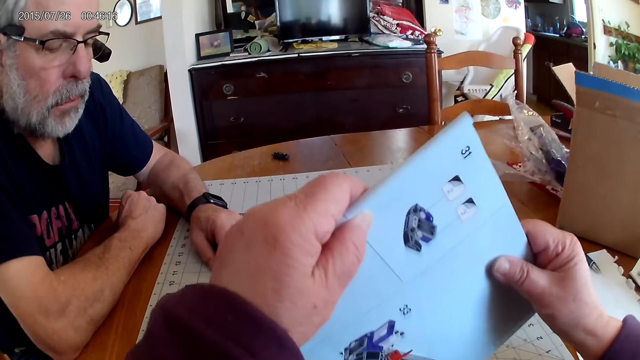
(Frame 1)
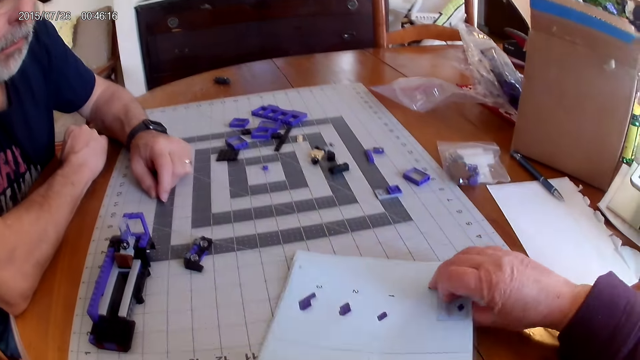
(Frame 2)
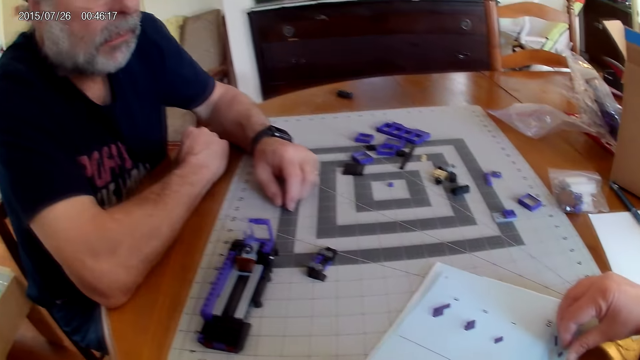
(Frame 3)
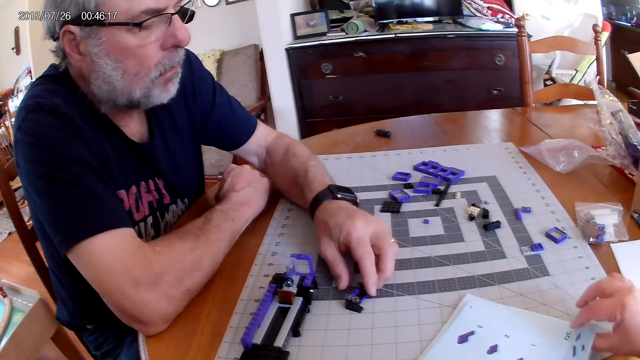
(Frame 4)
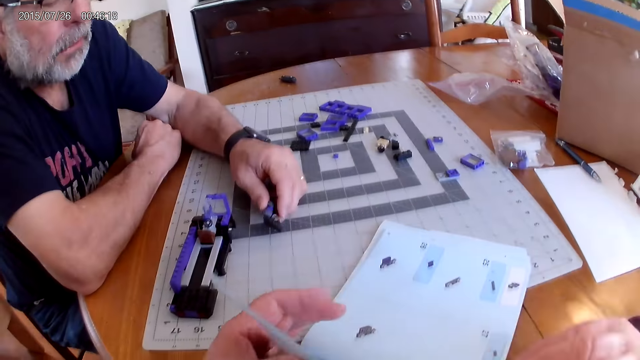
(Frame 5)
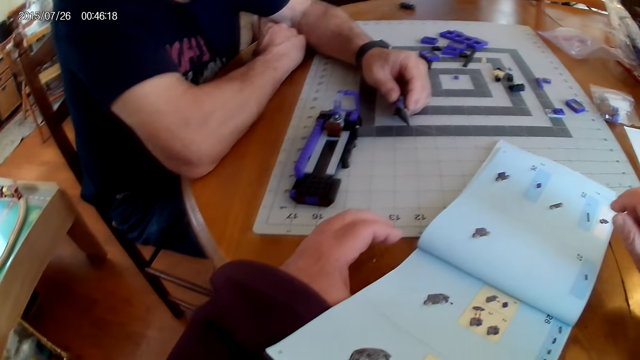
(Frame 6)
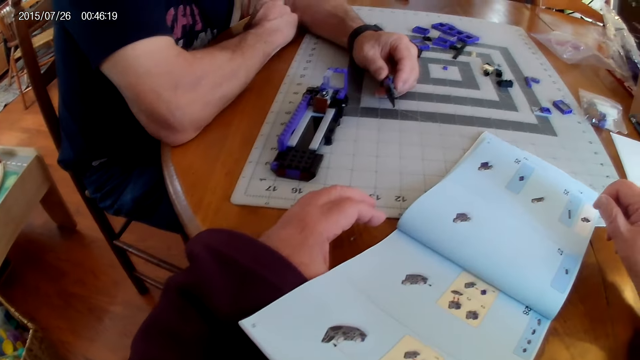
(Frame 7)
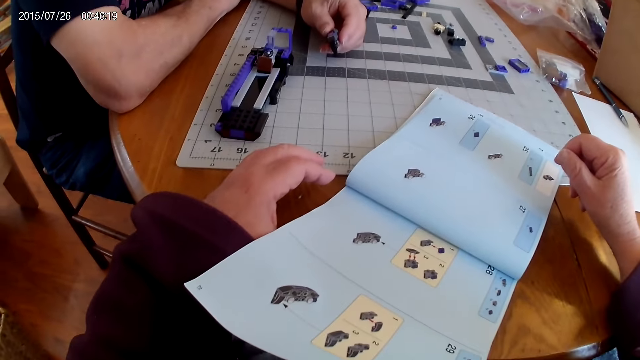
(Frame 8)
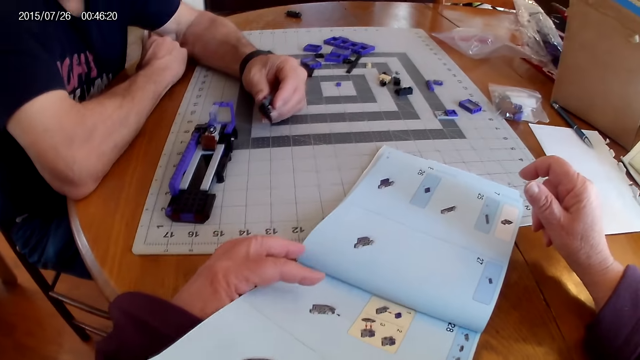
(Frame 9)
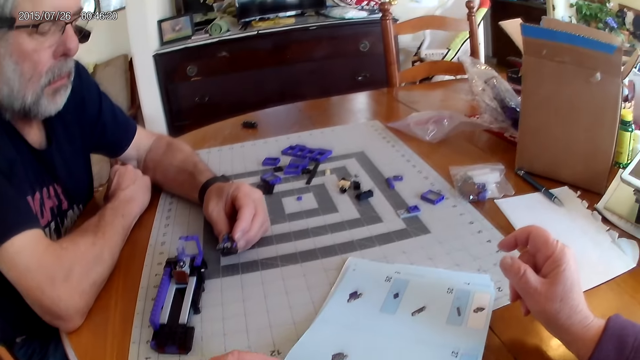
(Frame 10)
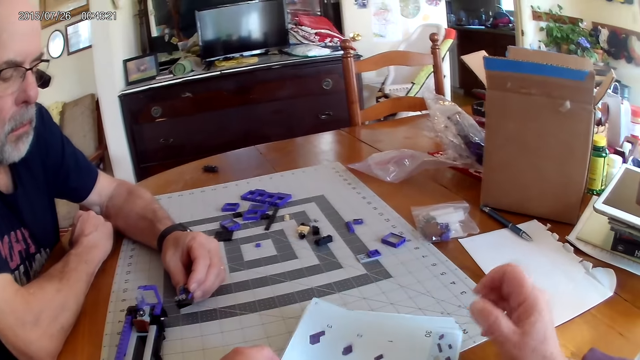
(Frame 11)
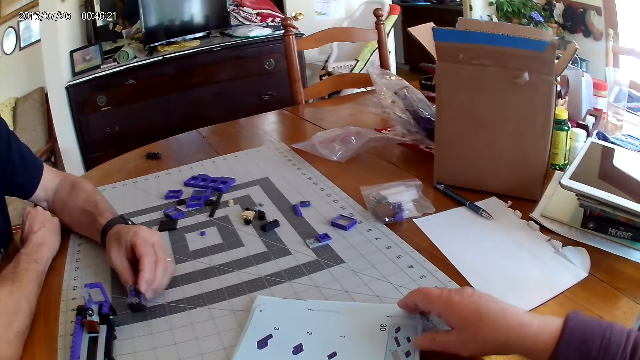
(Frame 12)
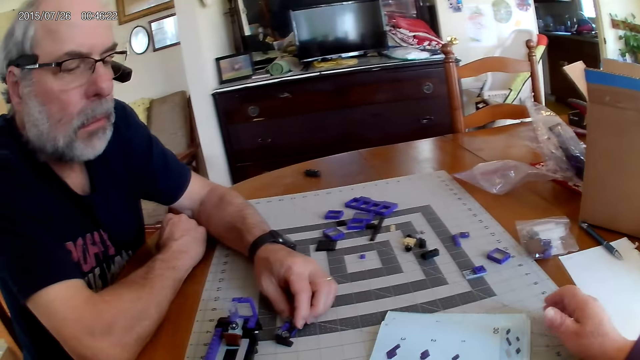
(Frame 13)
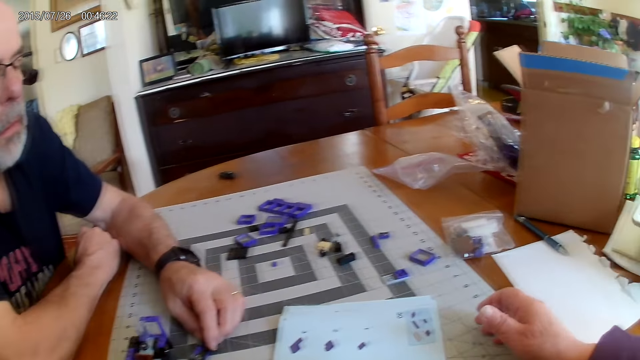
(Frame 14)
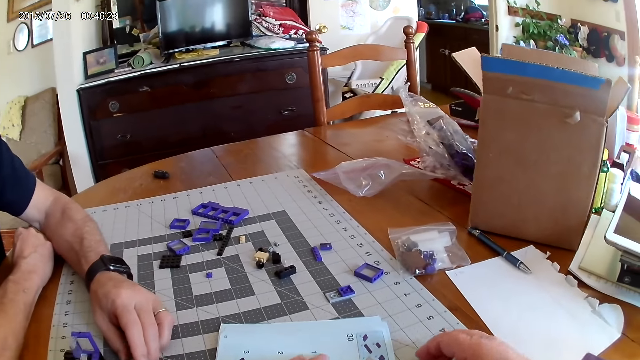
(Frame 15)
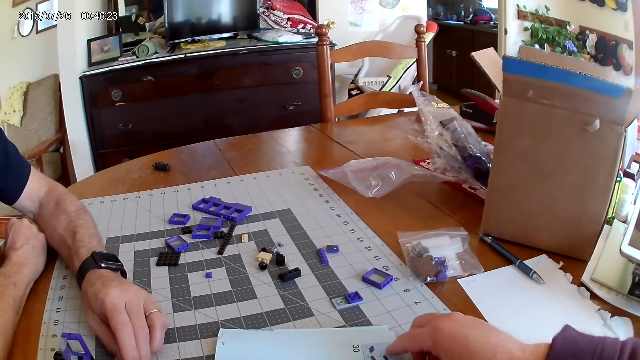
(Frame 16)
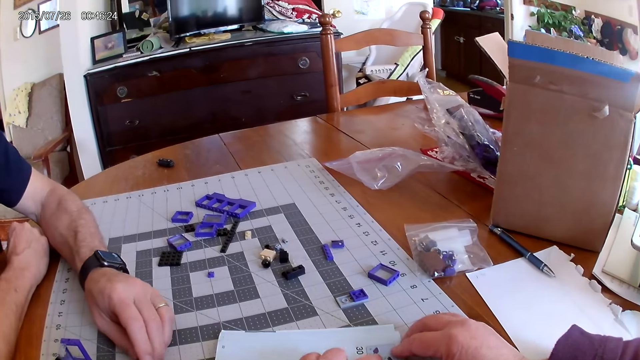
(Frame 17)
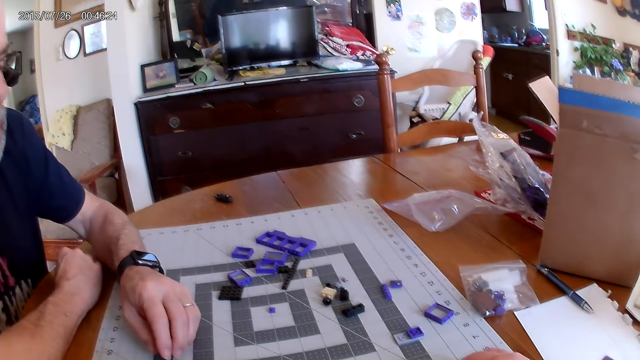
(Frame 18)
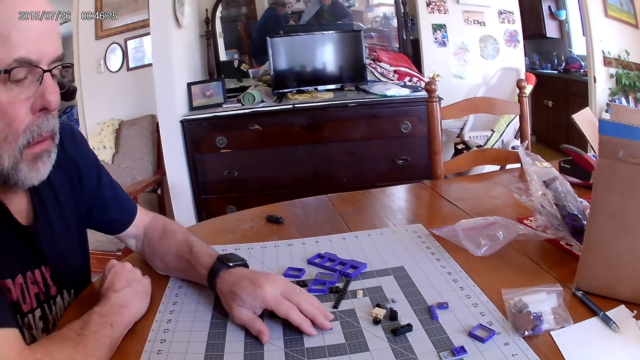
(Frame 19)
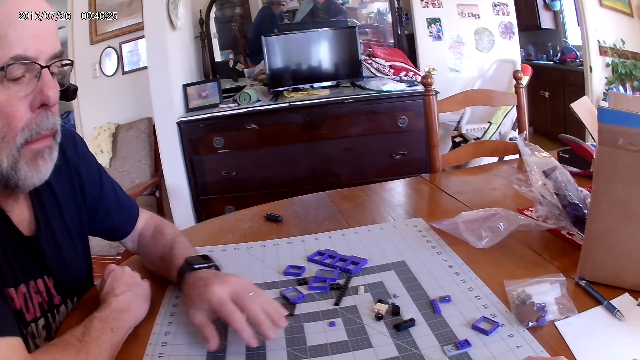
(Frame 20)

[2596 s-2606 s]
The camera wearer turns the instructional manual book. They lift up the catalogue and put the catalogue on the table. They open the next page on the instructional manual book. They look at the instructional manual book.

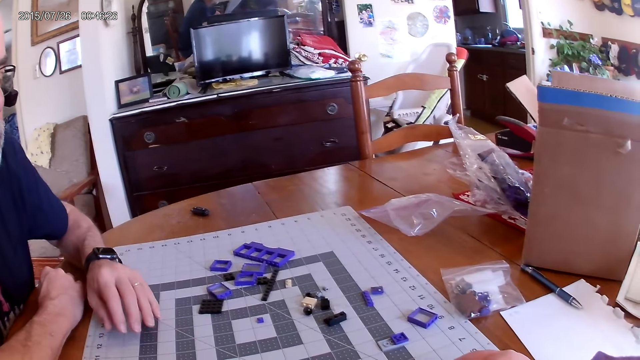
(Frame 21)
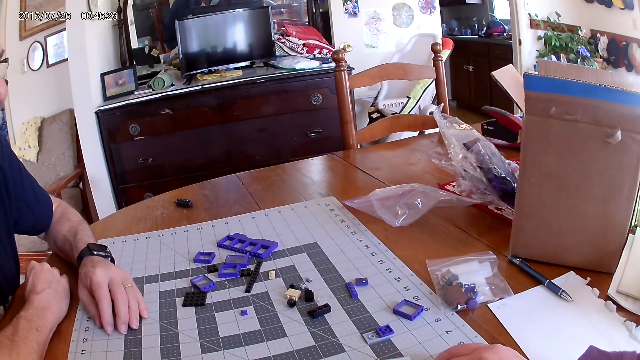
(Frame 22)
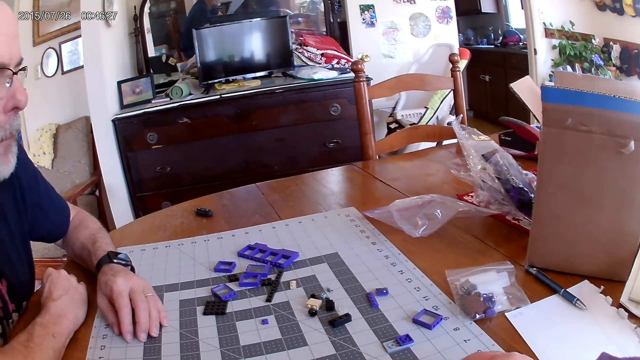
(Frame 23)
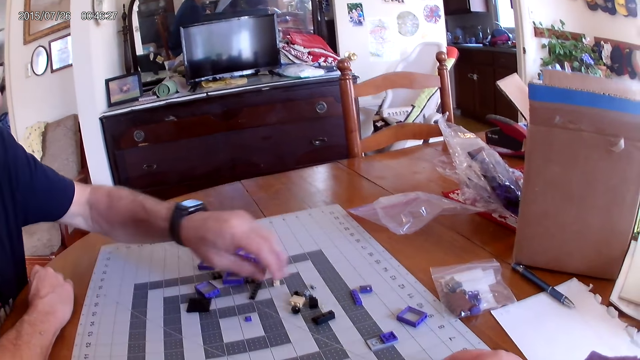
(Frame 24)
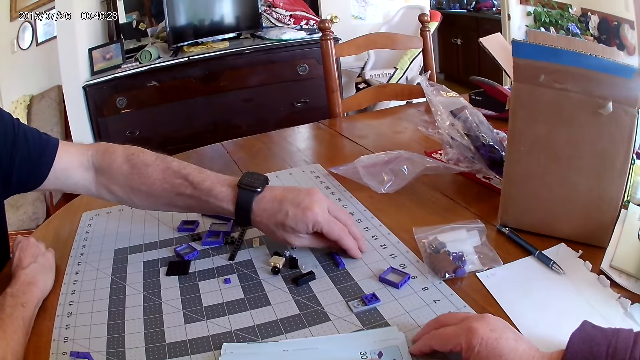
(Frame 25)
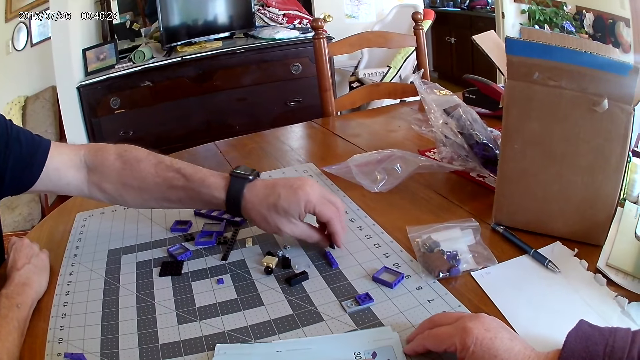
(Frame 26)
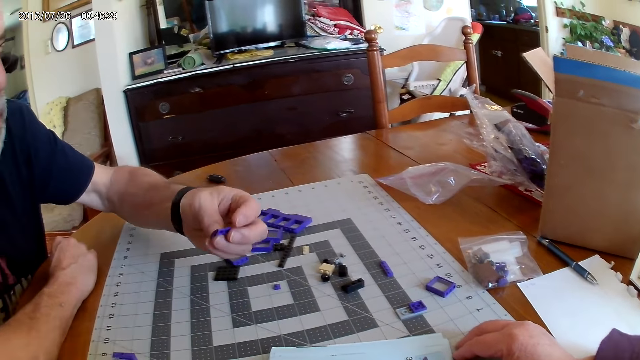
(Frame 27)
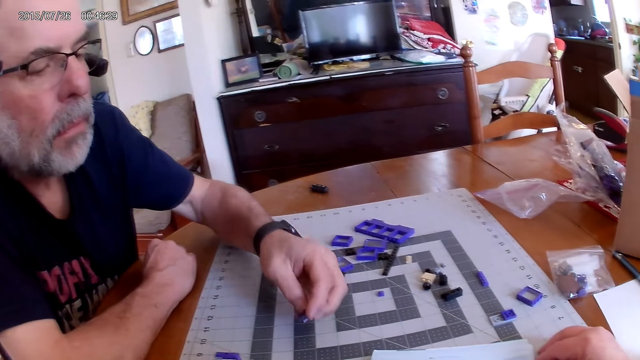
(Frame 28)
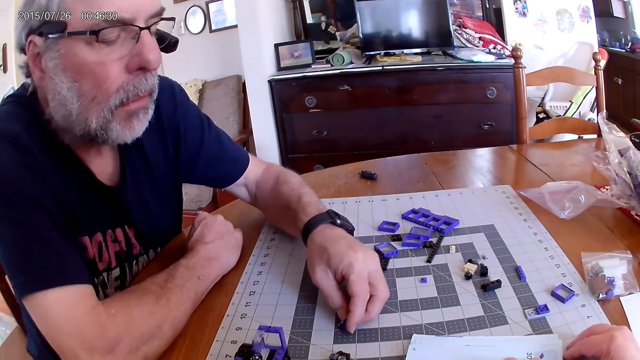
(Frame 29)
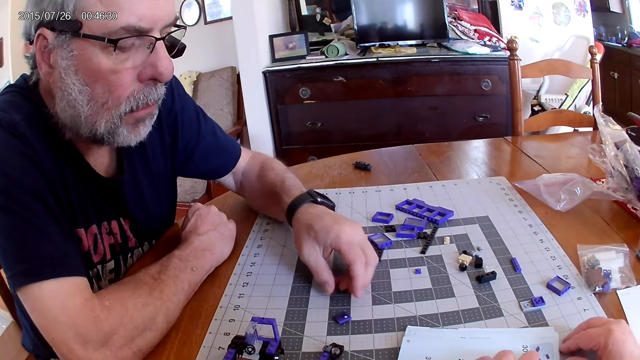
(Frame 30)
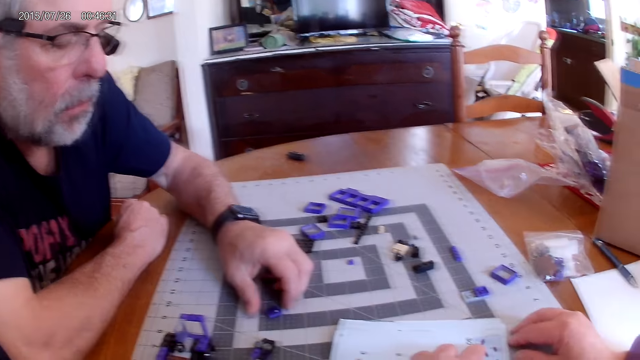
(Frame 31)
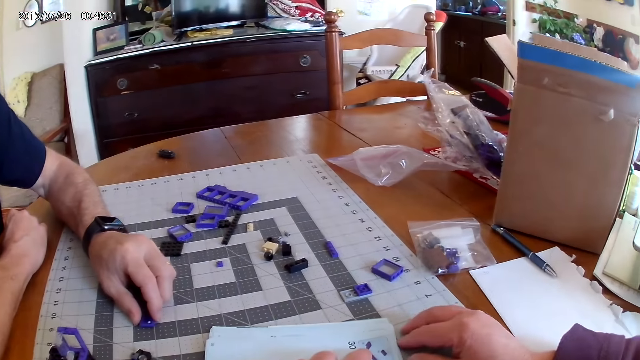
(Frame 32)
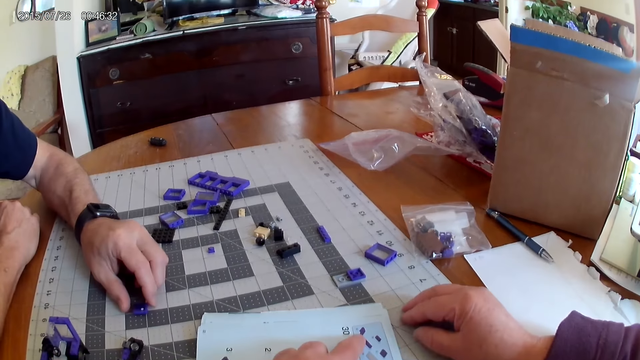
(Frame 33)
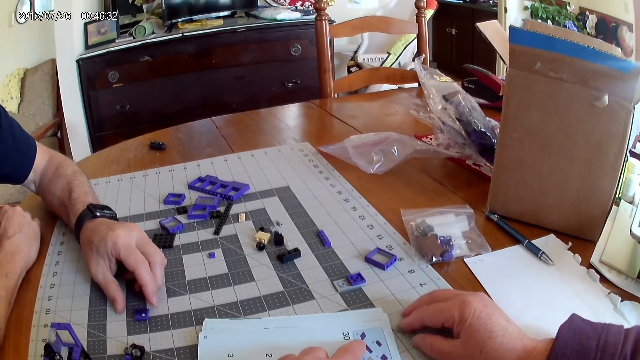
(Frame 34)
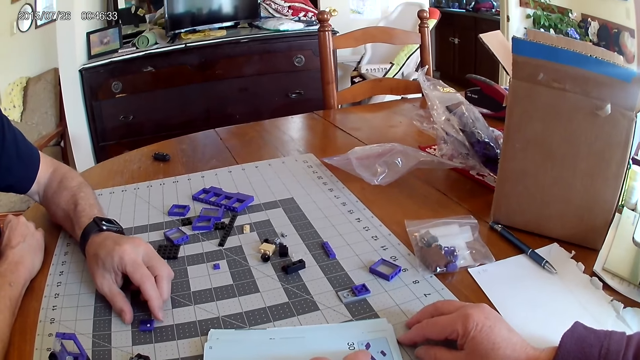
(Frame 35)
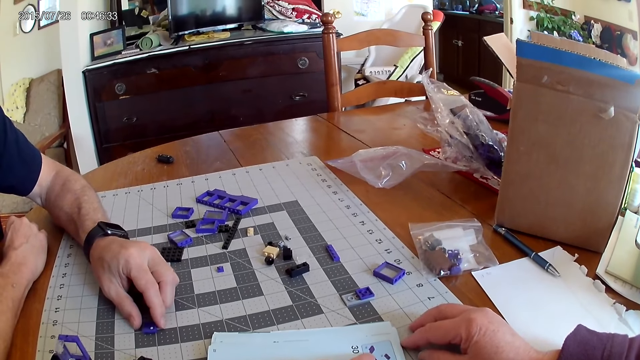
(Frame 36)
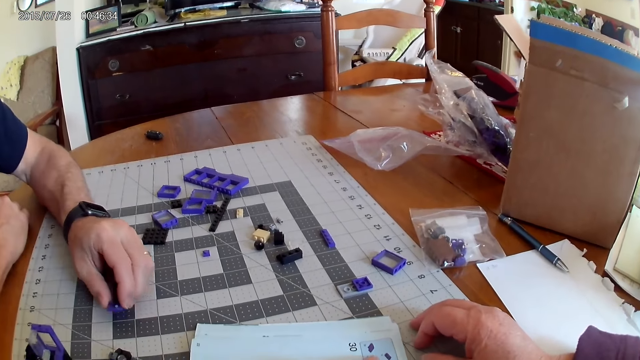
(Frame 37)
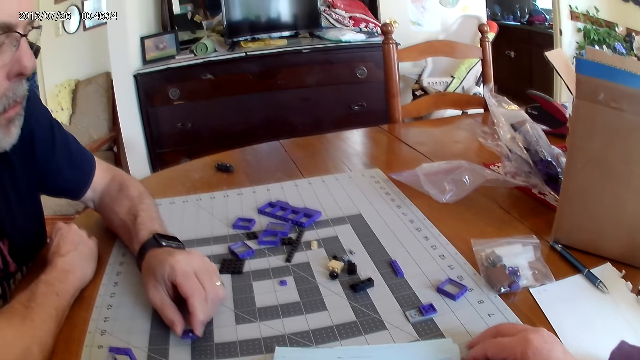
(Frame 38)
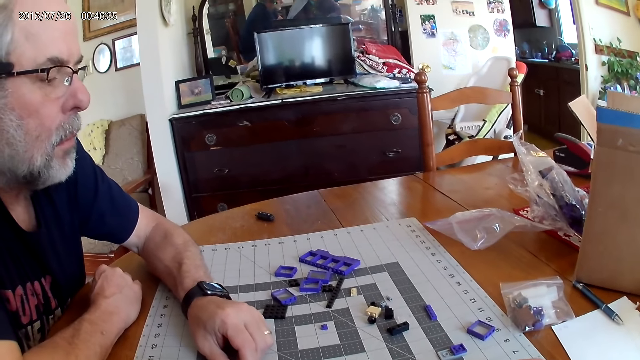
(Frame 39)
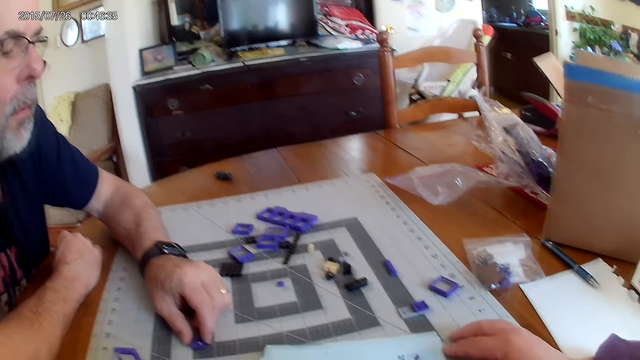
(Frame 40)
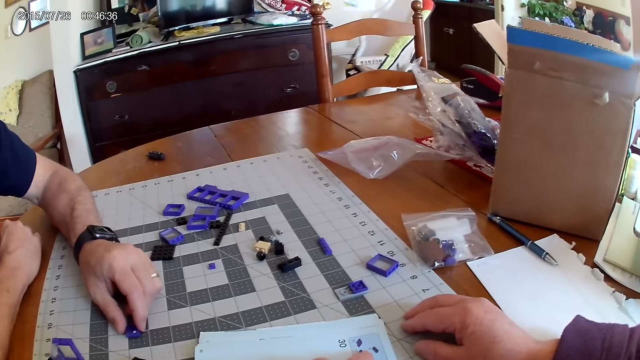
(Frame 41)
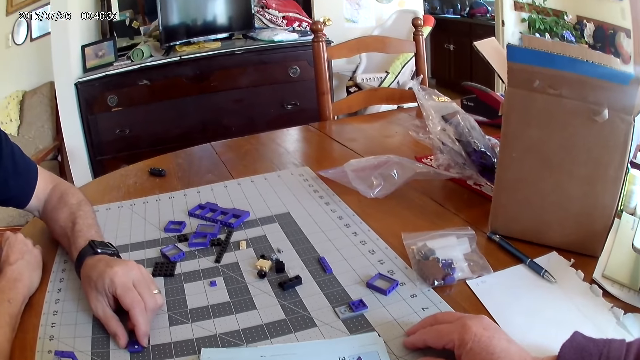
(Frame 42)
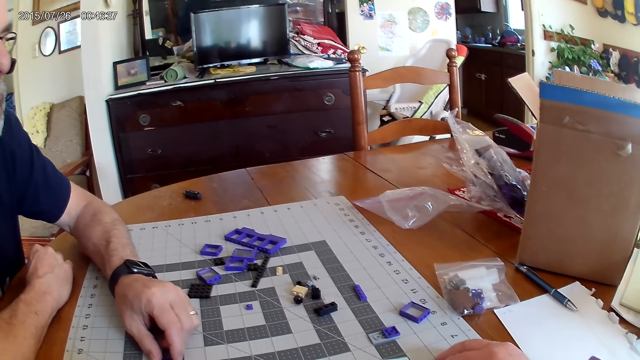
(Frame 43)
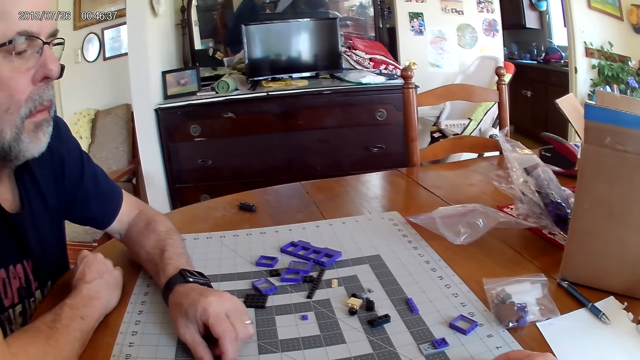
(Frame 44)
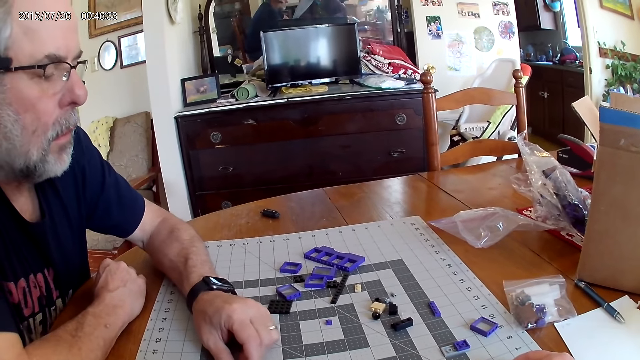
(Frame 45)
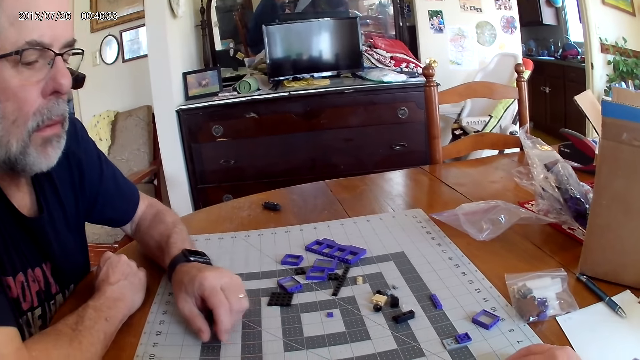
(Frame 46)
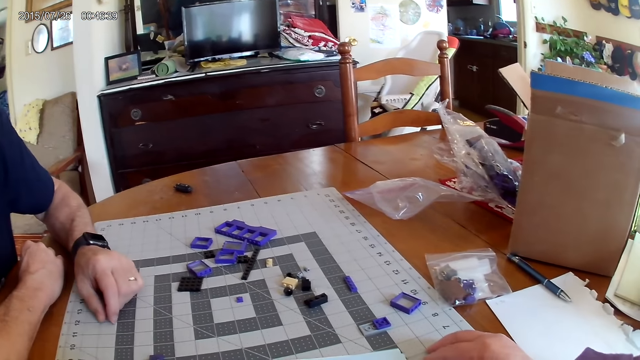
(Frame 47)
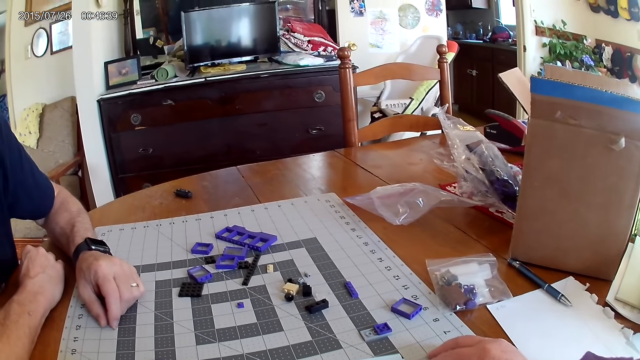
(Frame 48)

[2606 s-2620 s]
A man picks up a plastic piece from the table. The man looks at the plastic piece and places the plastic piece on the table. The camera wearer looks at the instructional manual book.
